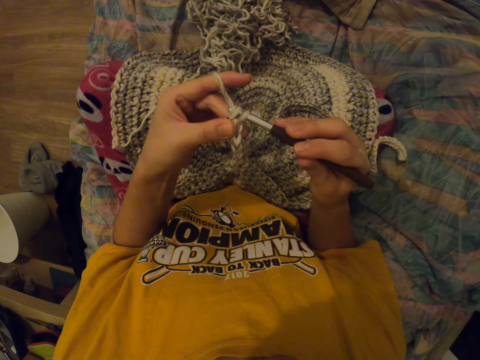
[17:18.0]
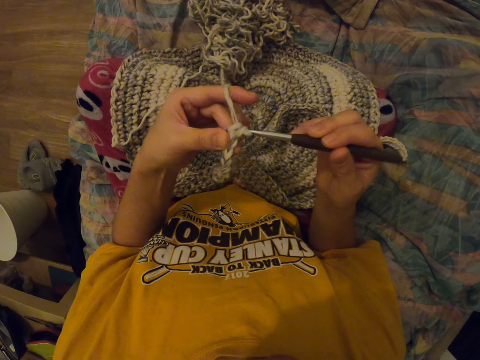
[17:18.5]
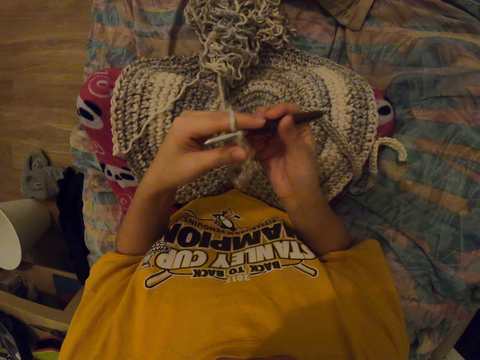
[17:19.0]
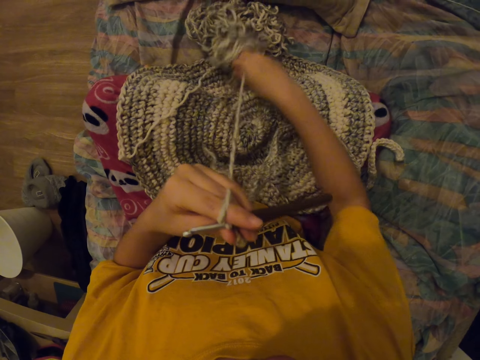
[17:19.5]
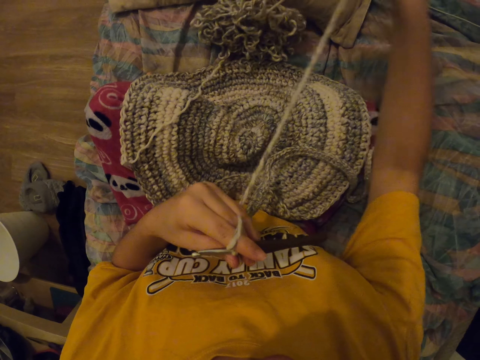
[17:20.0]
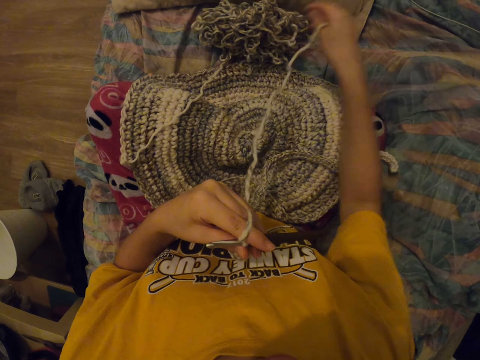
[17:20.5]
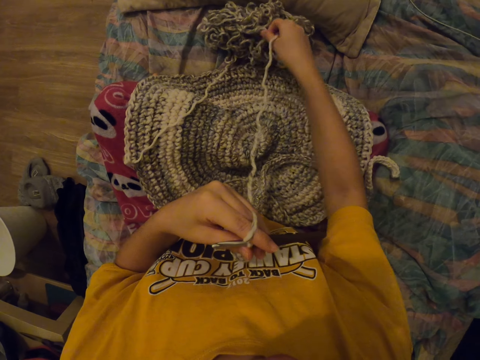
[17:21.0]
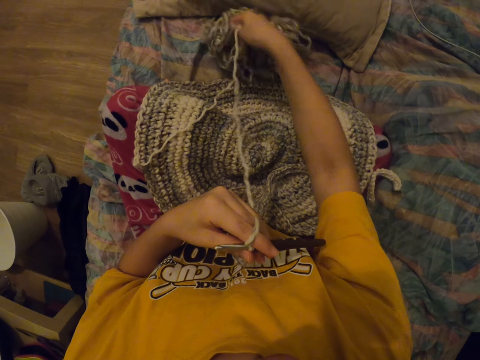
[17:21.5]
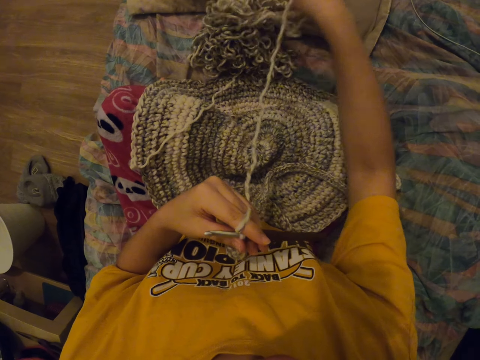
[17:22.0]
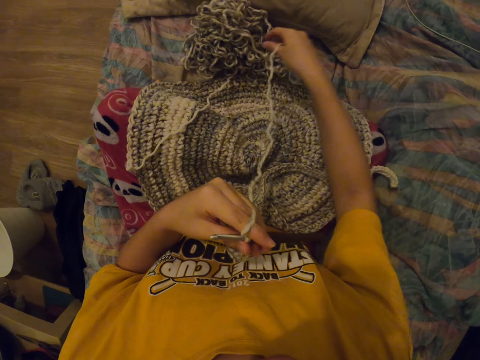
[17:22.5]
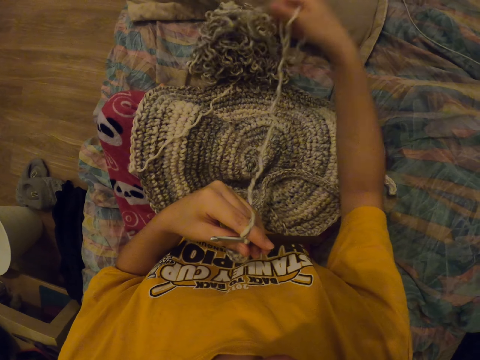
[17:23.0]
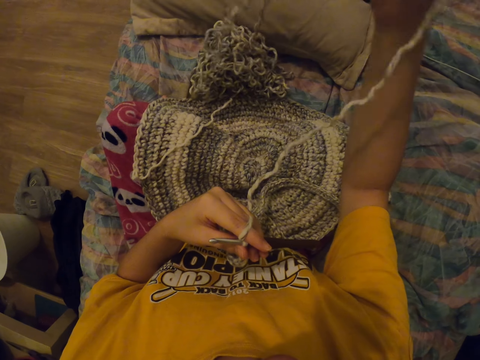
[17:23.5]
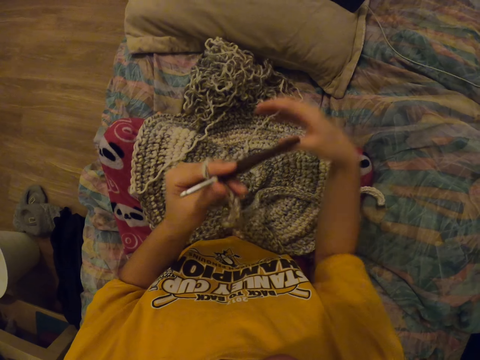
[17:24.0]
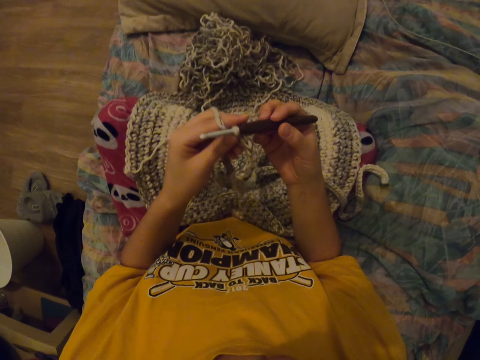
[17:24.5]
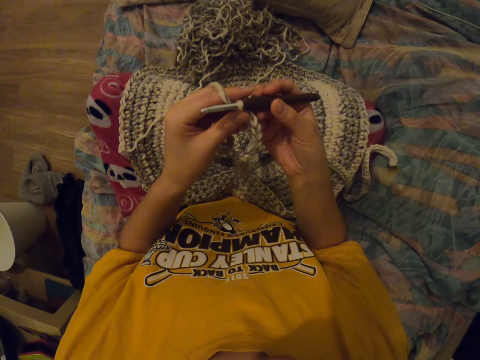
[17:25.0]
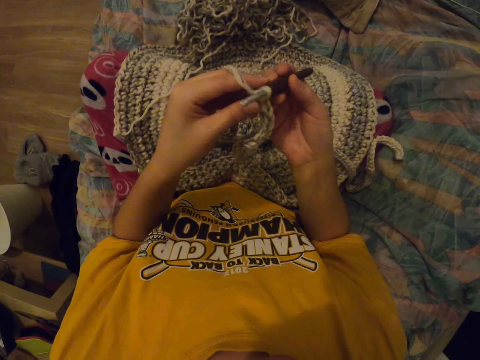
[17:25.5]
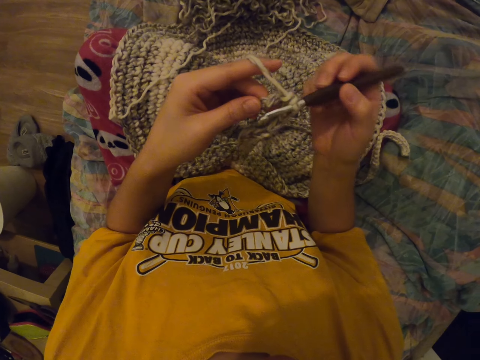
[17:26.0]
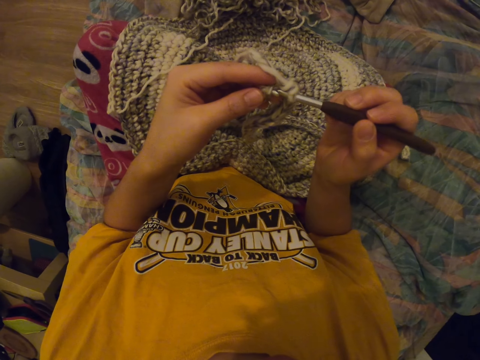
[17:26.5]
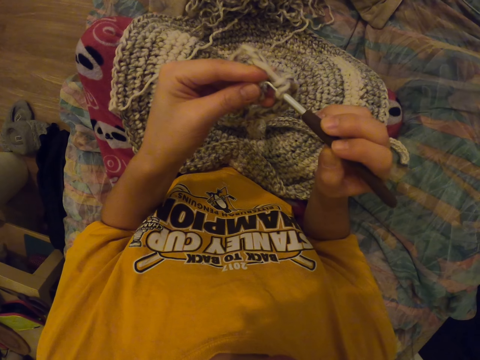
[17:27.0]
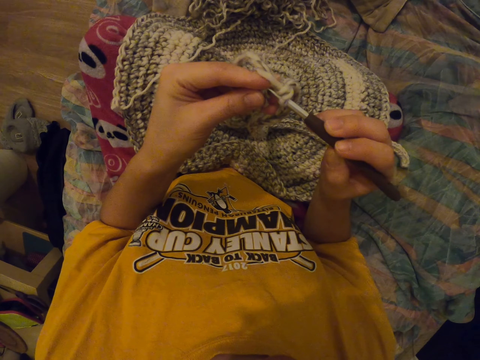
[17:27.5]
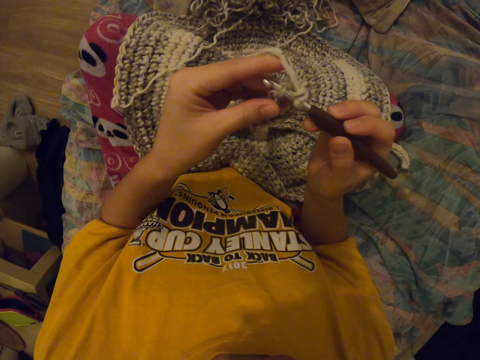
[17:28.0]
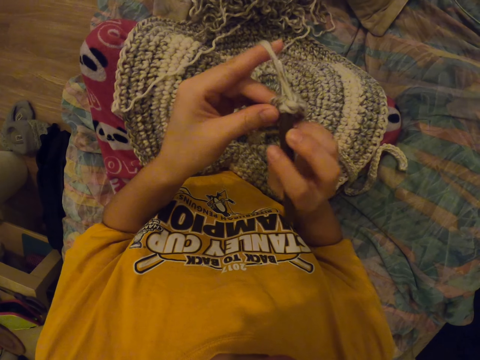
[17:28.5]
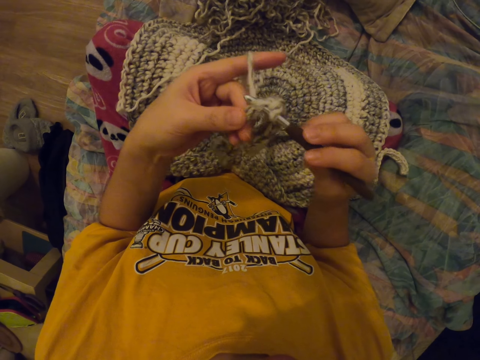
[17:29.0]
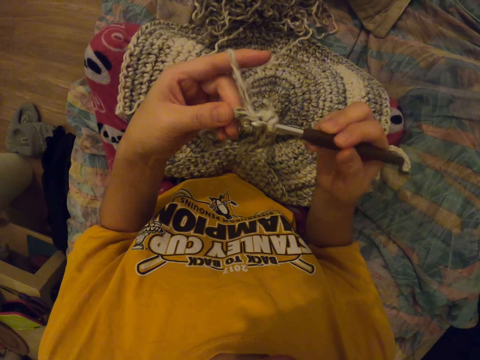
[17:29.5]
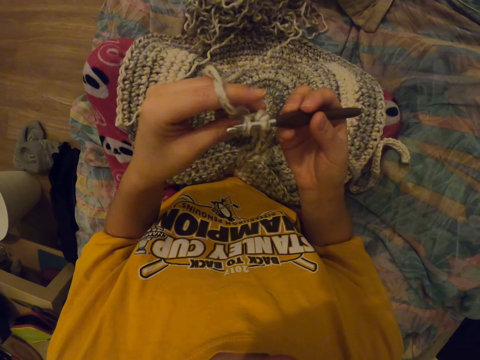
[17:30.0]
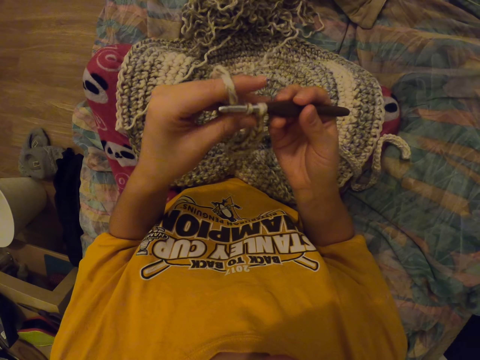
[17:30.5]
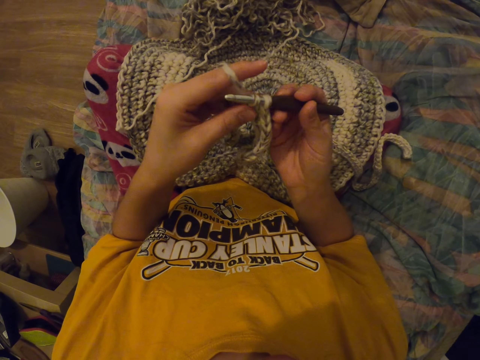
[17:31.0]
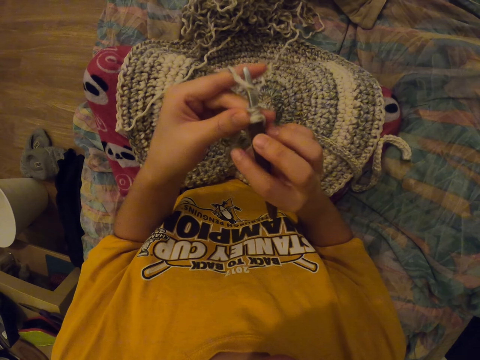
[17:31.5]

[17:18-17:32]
The camera wearer releases their hand from the needle. They move the thread. They pull the thread. They release their hand from the thread. They move their hand. They hold the crochet hook and hold the needle. They sew the object. They interlock a loop of thread with the crochet hook.

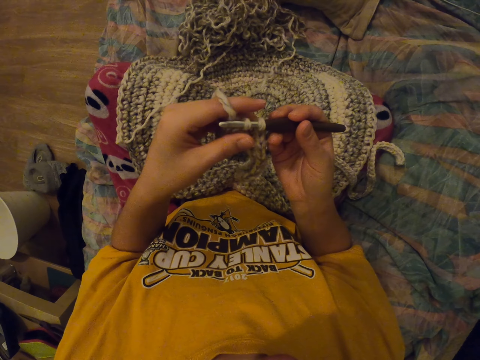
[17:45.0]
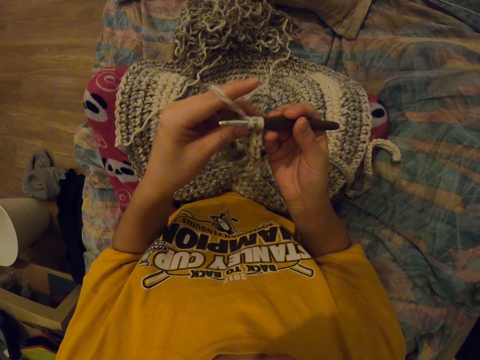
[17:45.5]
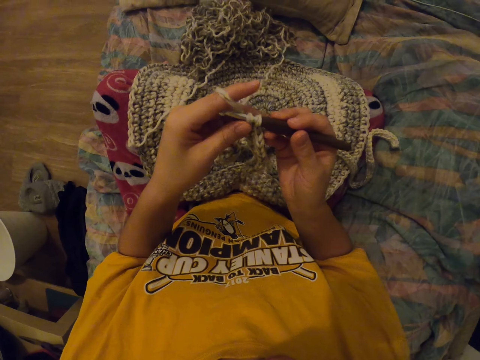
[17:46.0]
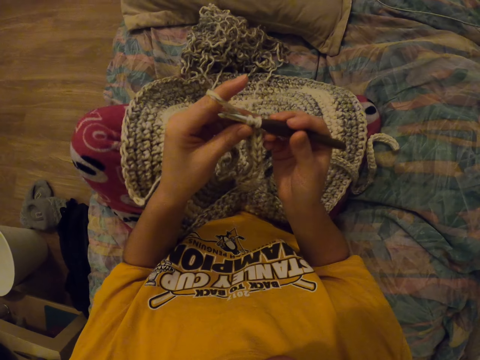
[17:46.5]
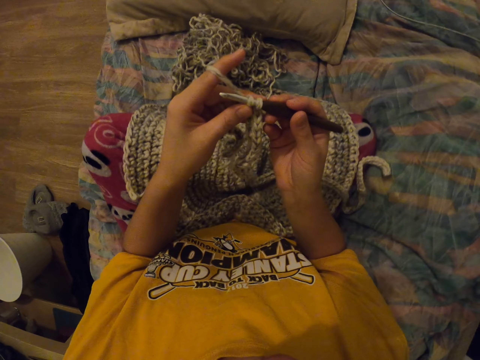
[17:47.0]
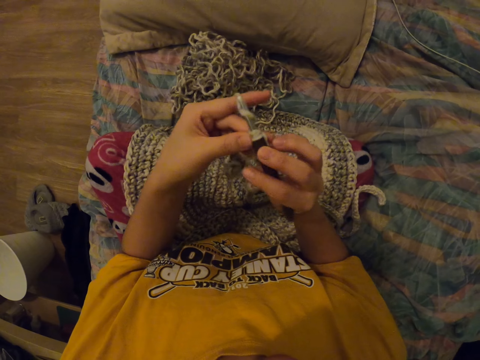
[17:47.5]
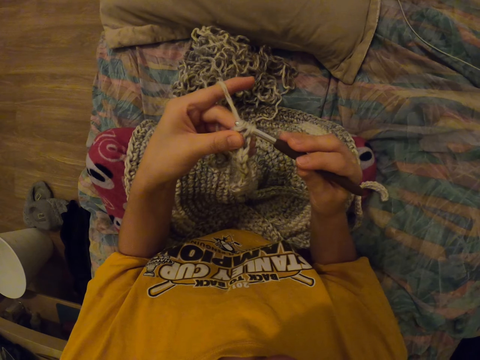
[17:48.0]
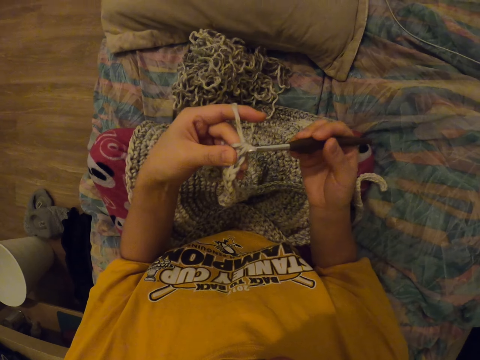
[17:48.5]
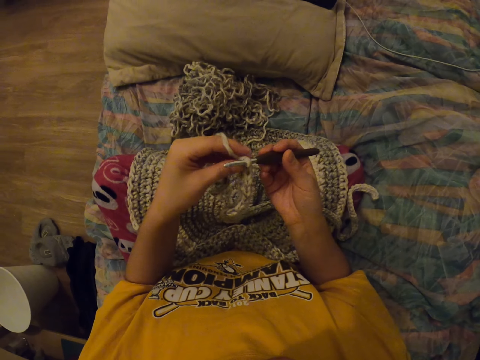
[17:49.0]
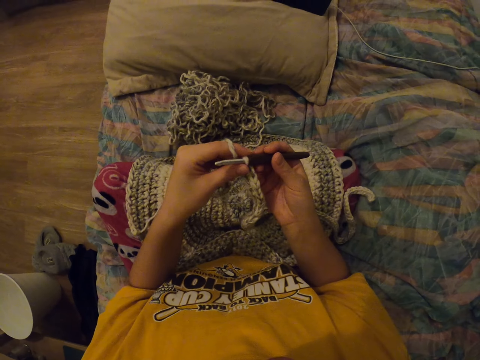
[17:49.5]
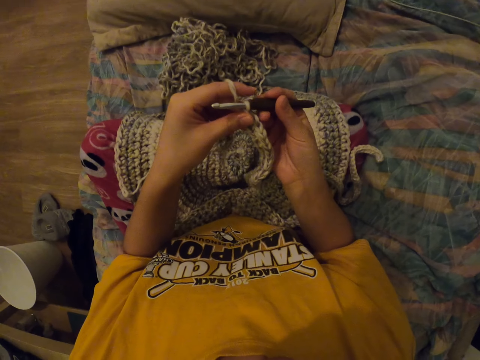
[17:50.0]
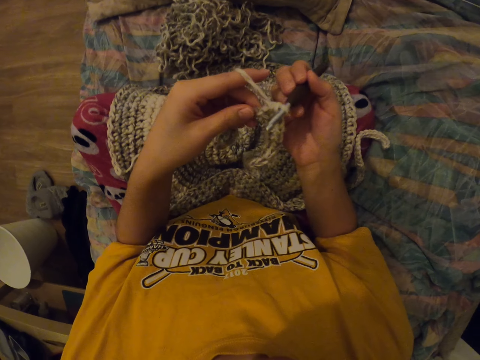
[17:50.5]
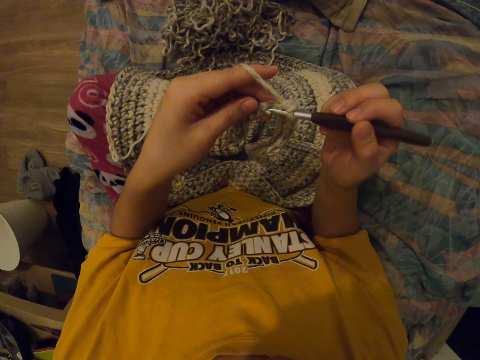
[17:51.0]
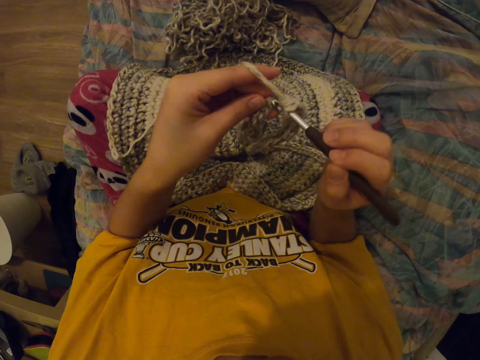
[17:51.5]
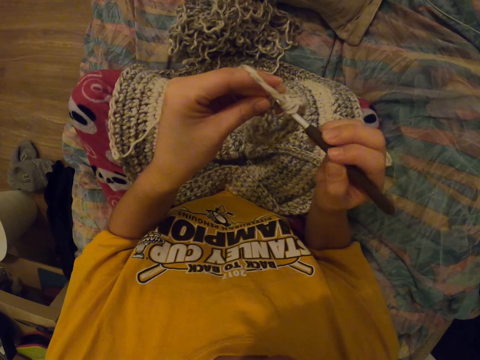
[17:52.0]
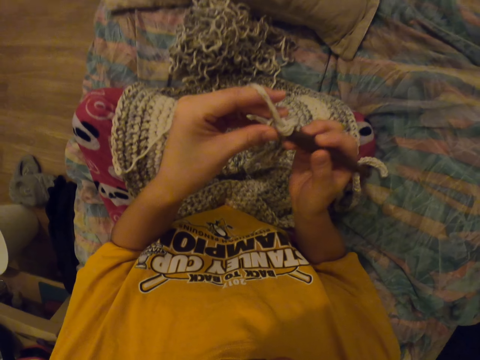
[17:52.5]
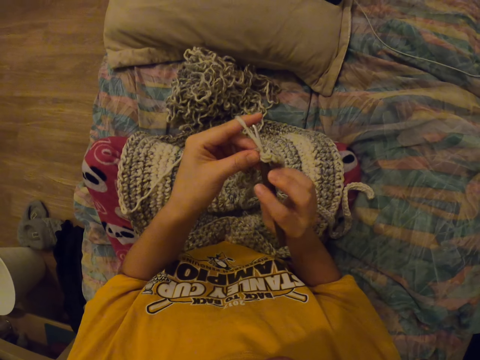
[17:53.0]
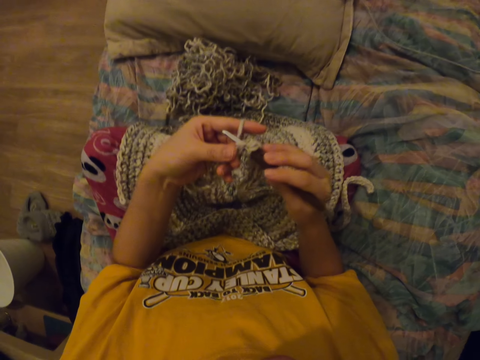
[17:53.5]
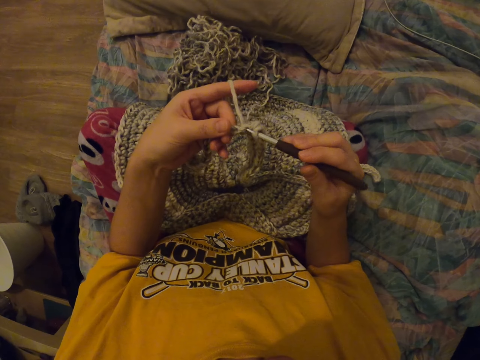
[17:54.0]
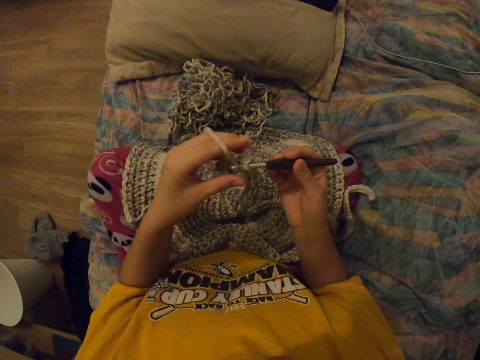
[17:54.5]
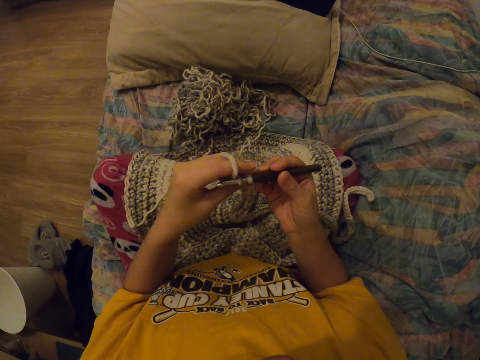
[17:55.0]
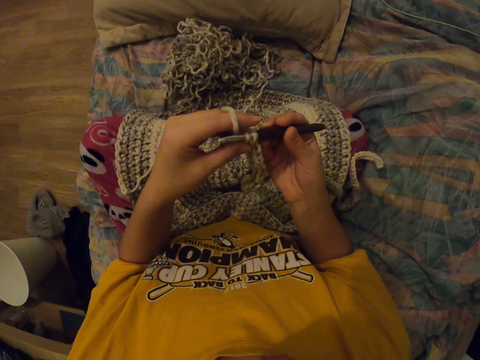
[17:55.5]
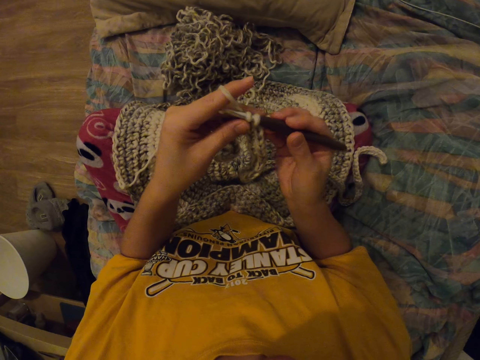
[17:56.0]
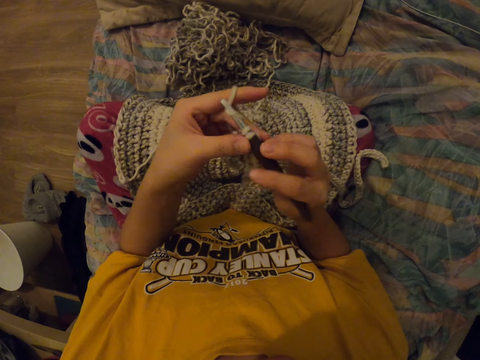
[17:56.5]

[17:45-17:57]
The camera wearer moves his leg. He interlocks the loop of thread with the crochet hook.
